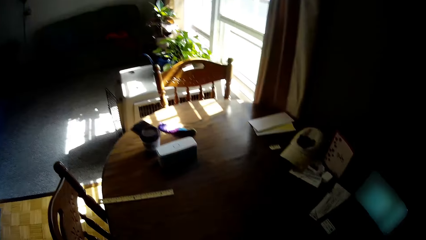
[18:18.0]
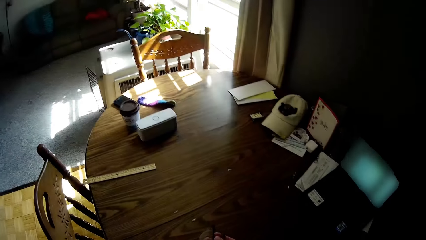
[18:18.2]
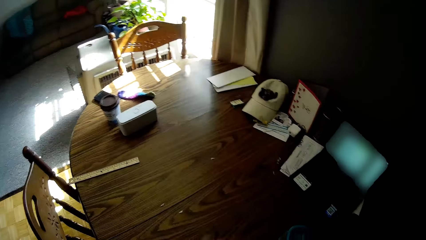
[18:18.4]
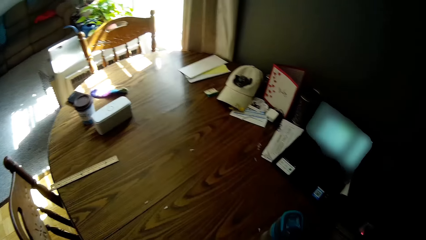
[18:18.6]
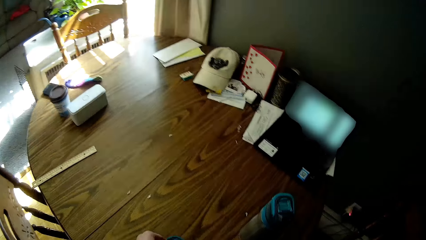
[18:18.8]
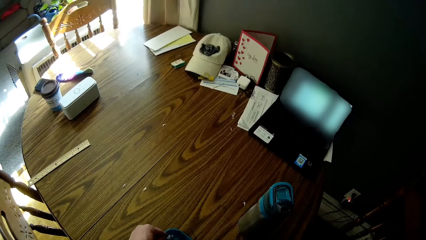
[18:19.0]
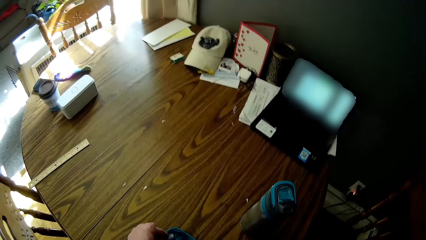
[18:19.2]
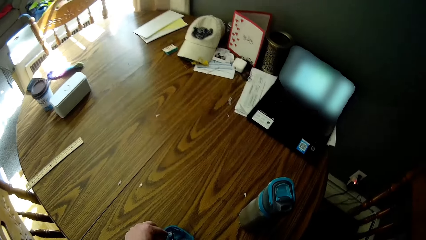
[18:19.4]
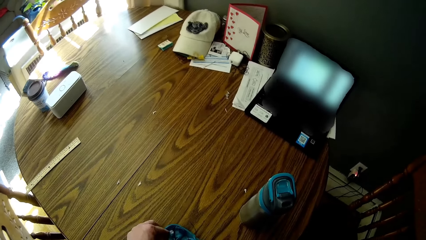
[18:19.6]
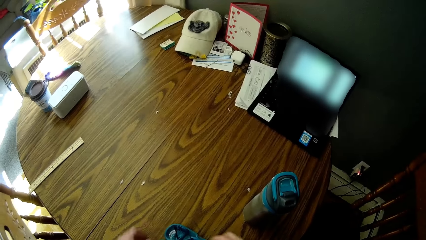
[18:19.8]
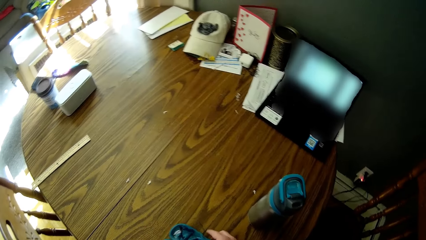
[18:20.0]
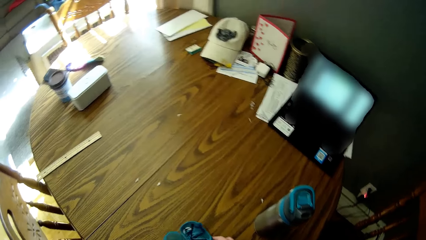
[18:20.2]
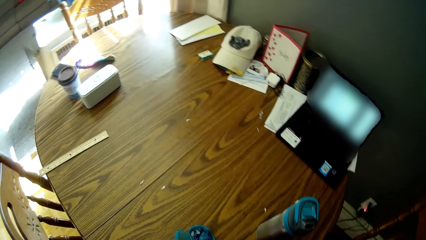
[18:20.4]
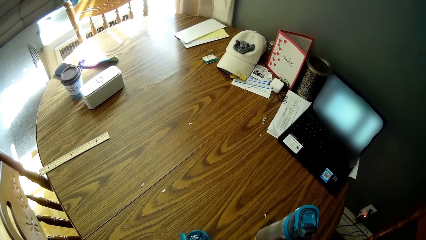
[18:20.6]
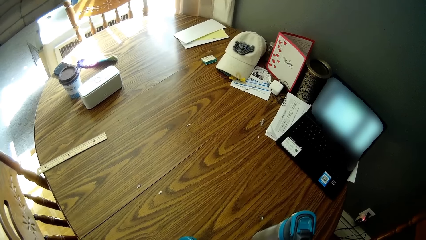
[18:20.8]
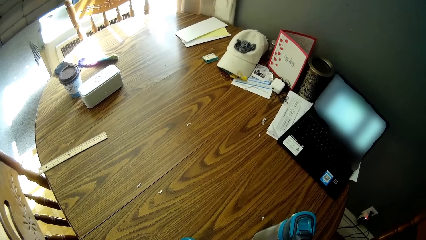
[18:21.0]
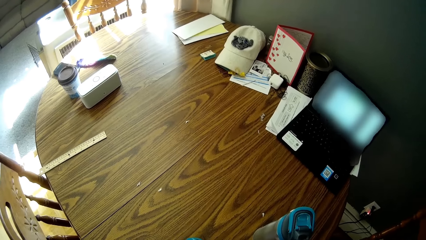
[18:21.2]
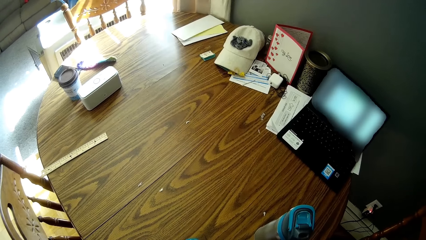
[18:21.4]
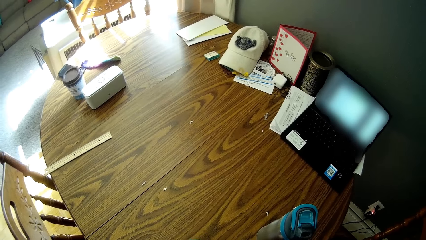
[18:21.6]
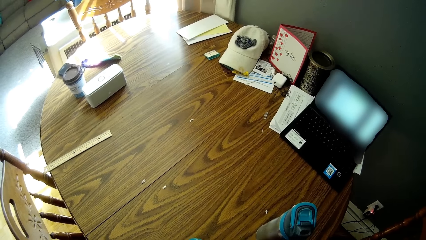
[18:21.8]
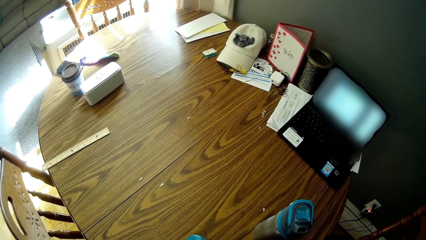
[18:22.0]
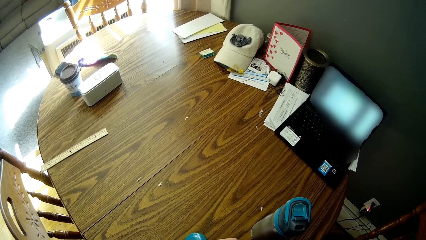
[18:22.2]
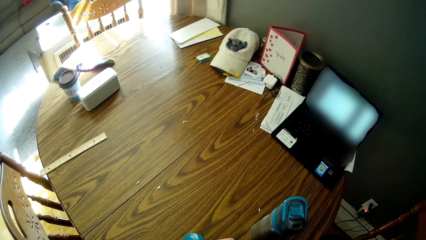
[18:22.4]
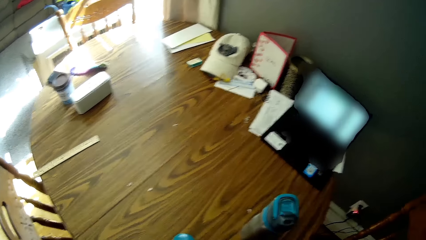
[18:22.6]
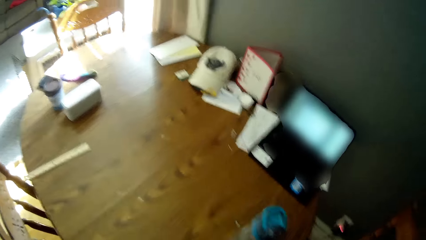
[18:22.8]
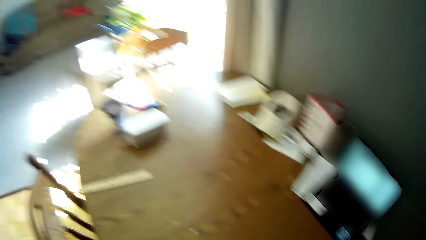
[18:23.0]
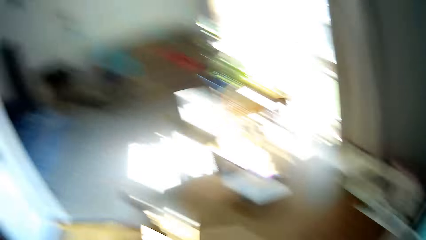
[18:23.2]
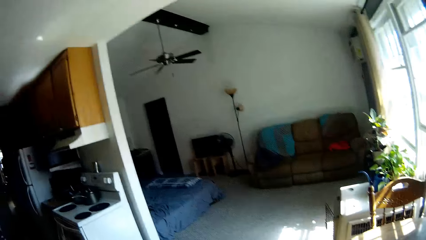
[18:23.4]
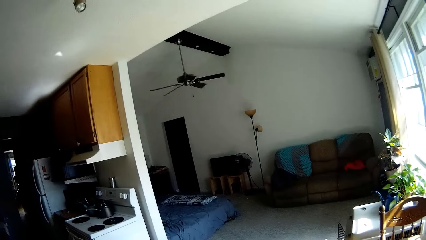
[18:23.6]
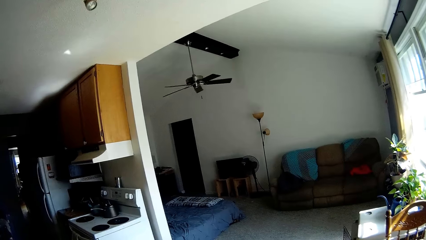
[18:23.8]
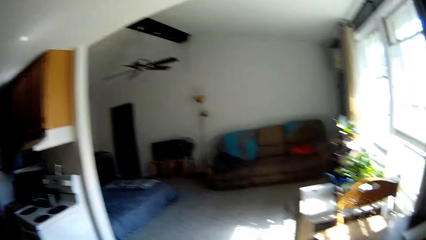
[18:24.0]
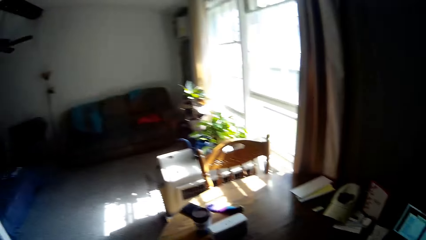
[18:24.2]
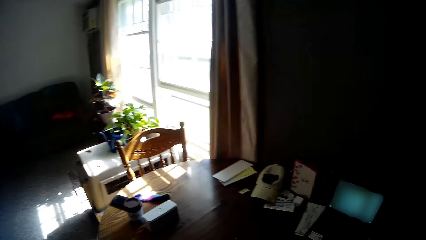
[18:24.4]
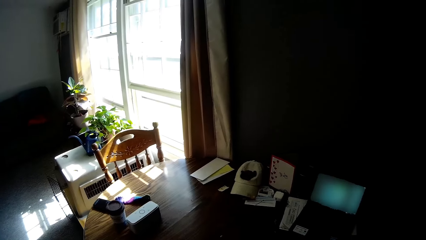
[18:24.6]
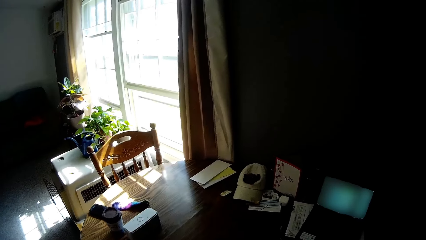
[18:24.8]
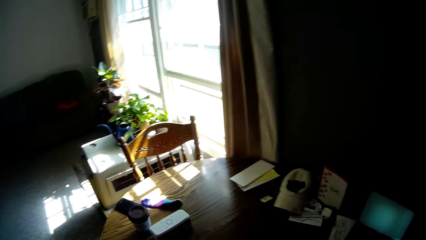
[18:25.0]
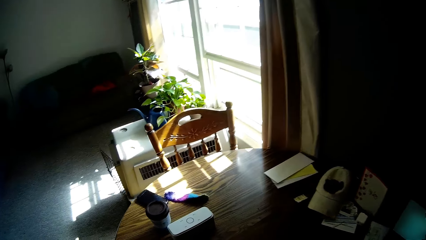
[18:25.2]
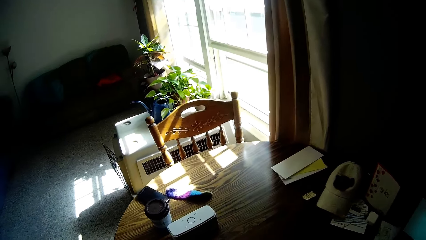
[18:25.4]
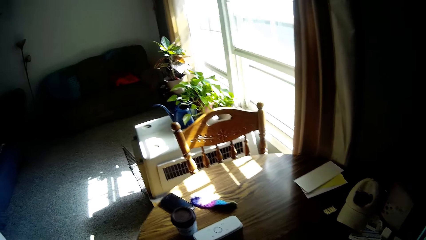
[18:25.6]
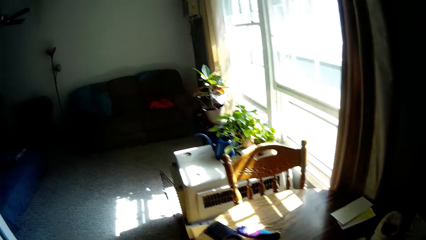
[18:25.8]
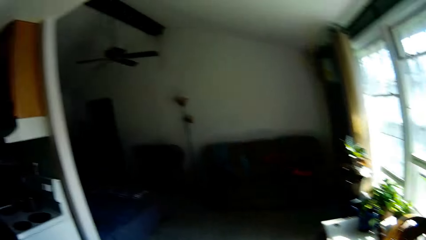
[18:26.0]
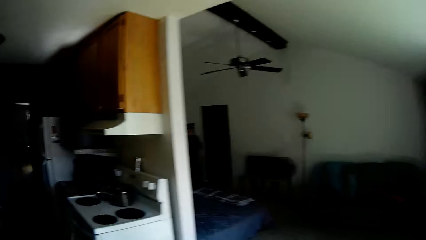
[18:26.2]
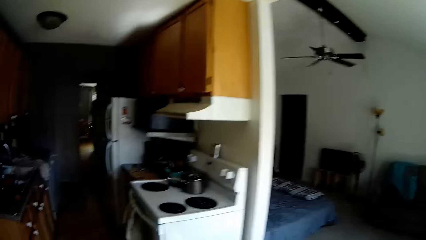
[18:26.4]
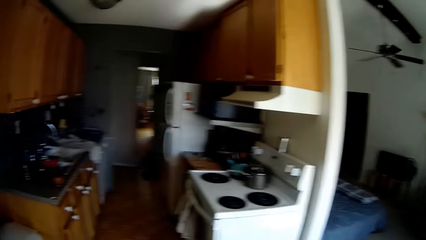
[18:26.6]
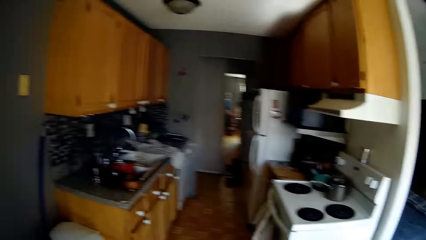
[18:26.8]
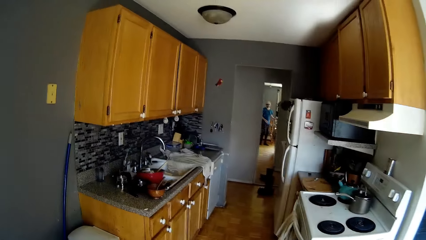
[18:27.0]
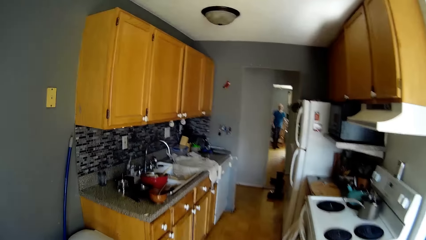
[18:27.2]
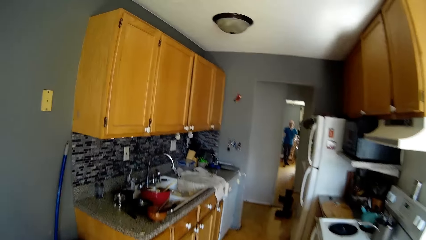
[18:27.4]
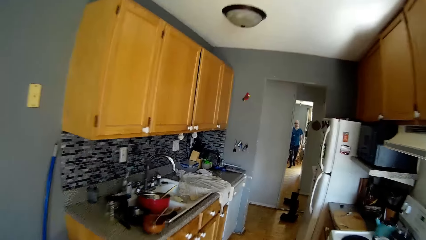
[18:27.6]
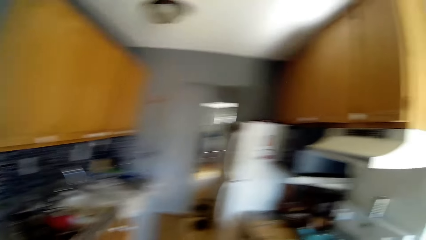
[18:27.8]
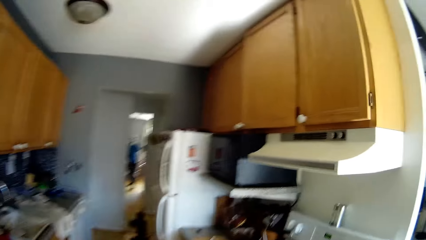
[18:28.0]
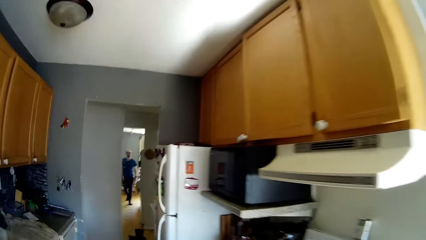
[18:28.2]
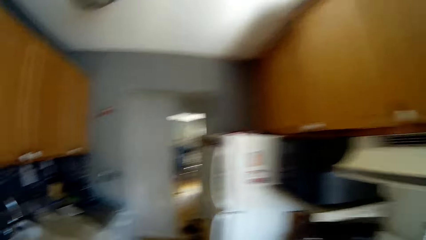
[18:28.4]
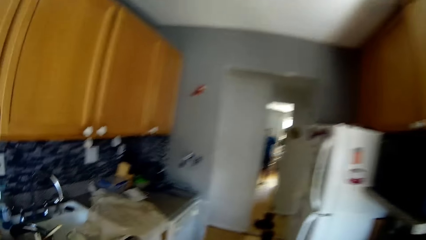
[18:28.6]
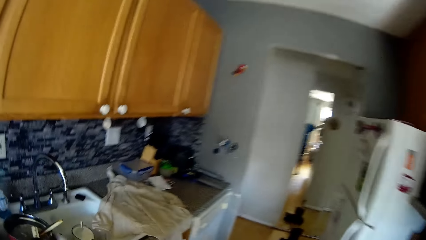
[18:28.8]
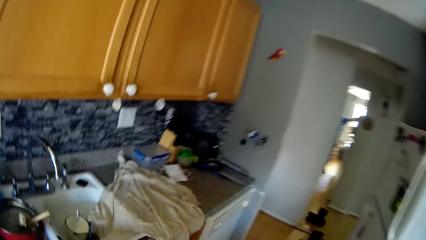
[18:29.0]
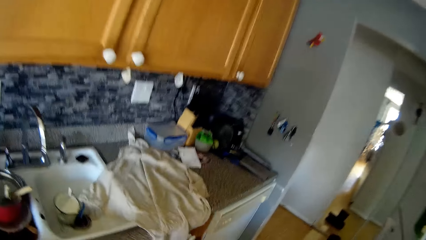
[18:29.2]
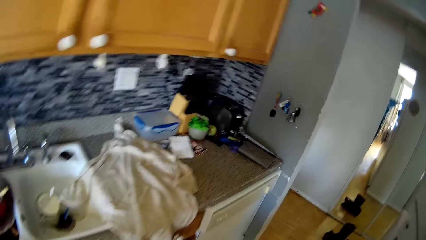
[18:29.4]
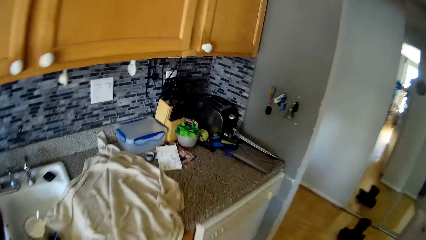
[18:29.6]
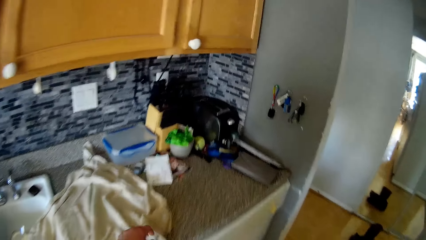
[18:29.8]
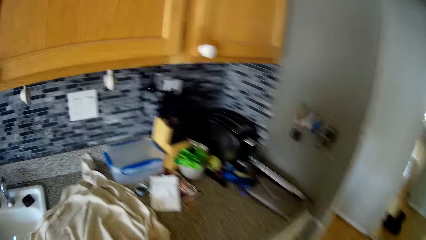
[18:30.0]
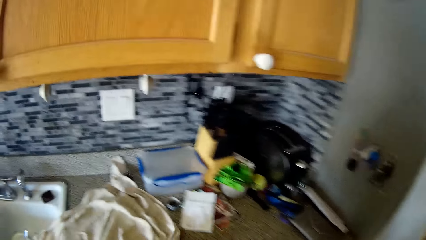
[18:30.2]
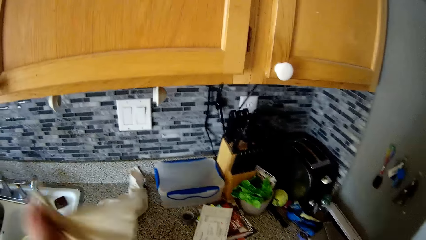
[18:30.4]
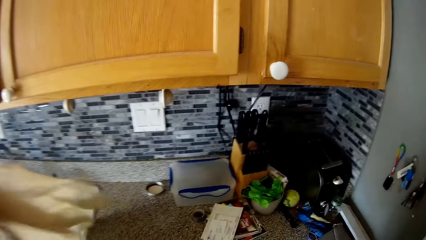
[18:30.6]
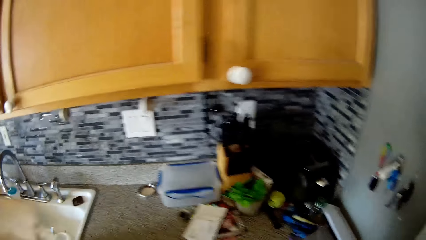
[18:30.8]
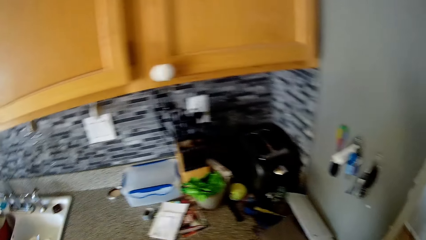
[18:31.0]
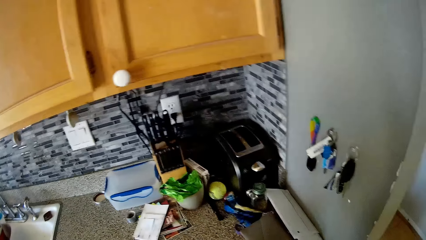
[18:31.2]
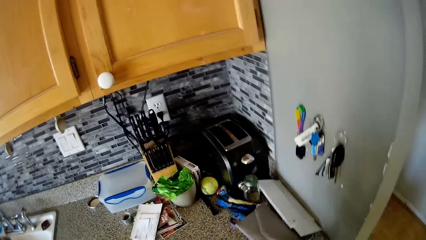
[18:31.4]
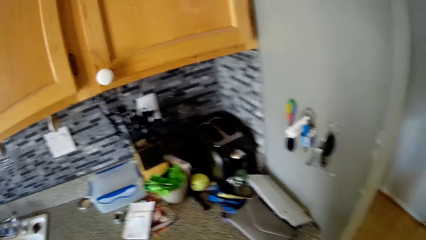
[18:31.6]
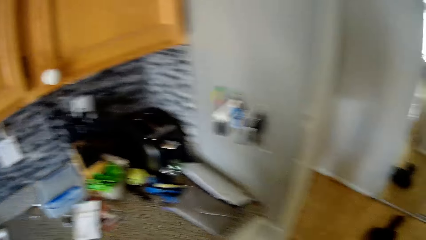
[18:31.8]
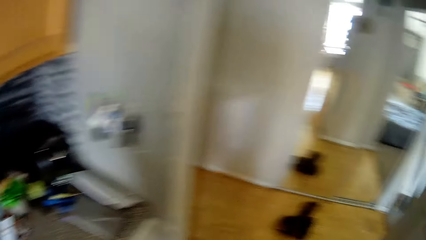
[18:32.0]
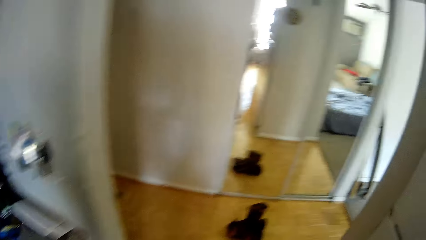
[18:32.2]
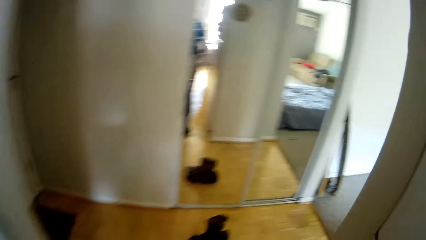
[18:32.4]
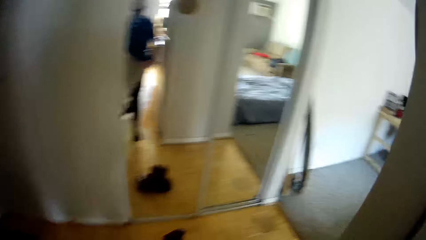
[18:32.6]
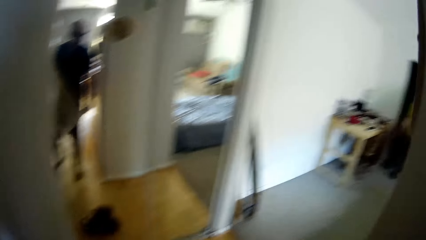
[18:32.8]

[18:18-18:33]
A lady speaks to the camera wearer. The camera wearer puts a pen in a basket with his right hand. He touches a container on the table. He laughs at the lady. He speaks to the lady. He carries a cloth from a counter with his right hand. He walks in the kitchen.
